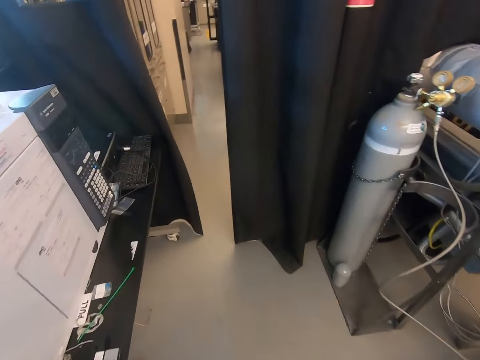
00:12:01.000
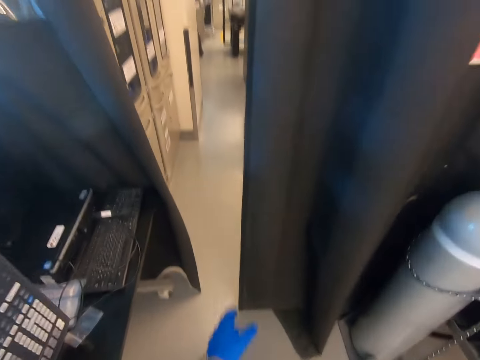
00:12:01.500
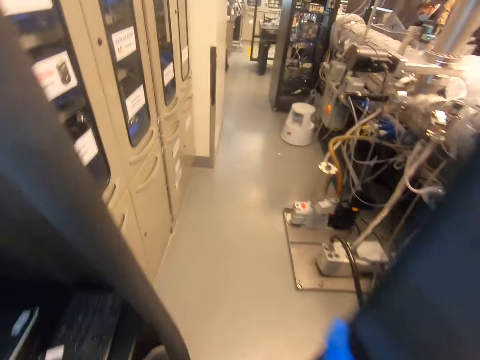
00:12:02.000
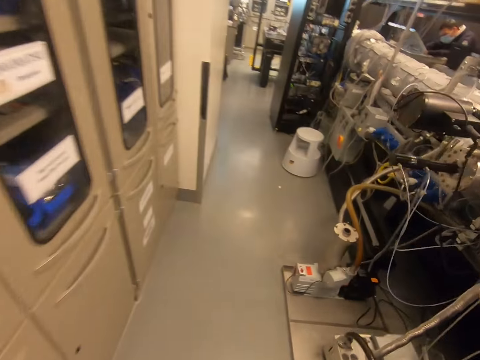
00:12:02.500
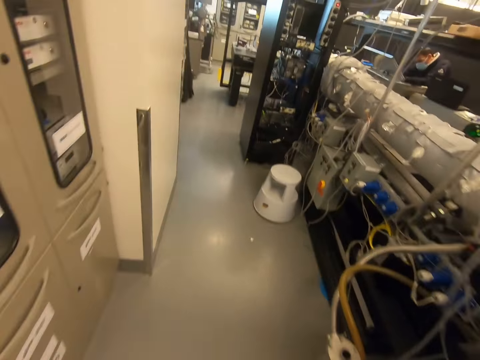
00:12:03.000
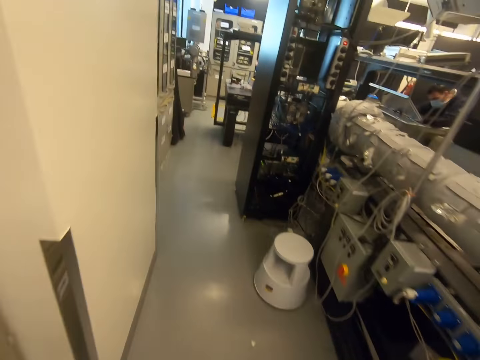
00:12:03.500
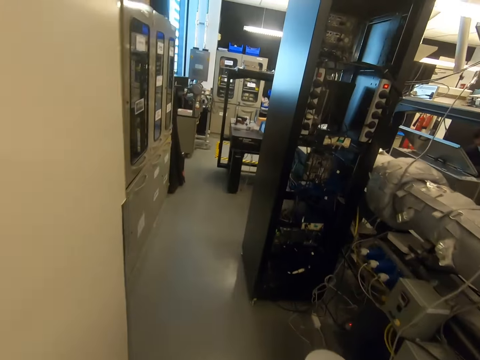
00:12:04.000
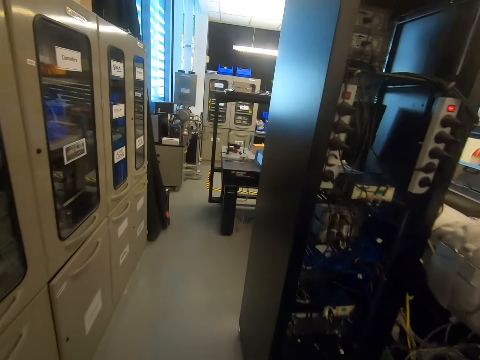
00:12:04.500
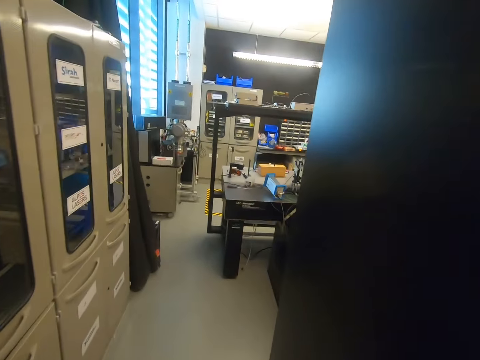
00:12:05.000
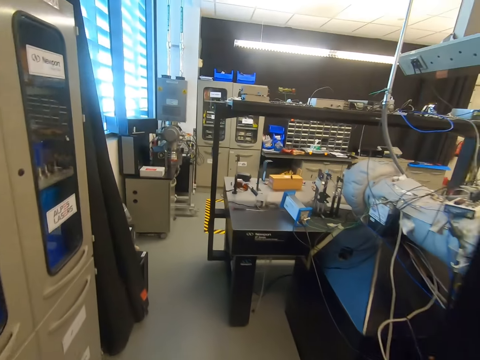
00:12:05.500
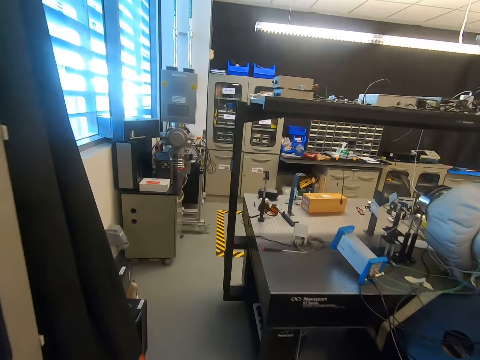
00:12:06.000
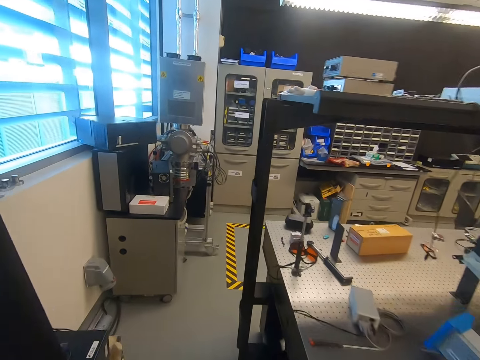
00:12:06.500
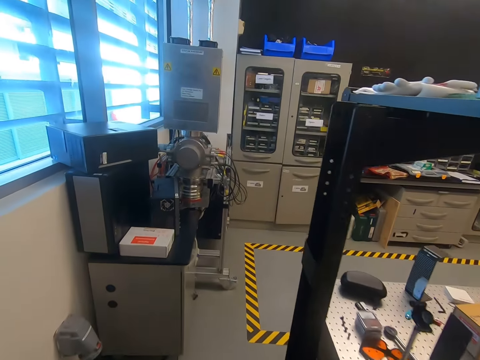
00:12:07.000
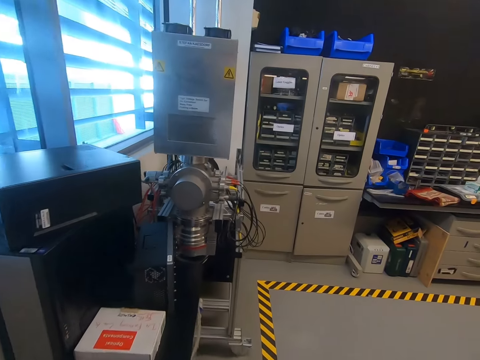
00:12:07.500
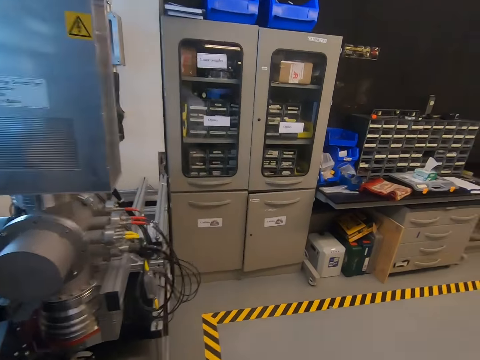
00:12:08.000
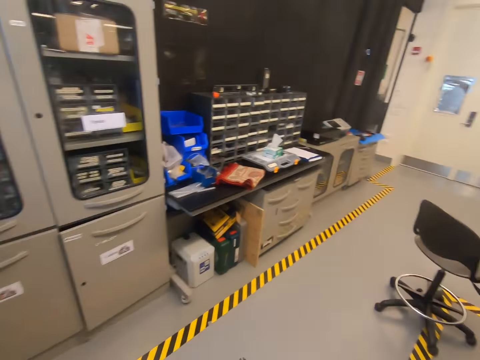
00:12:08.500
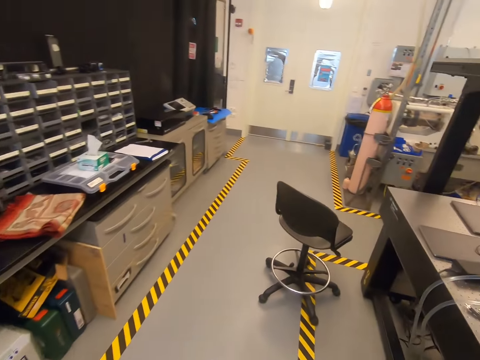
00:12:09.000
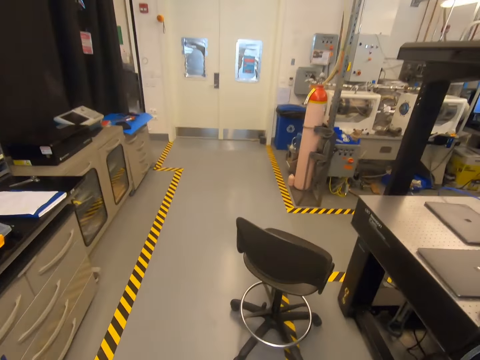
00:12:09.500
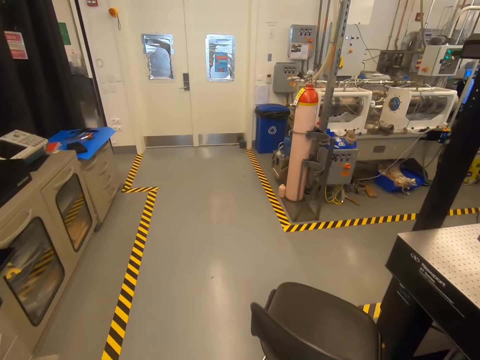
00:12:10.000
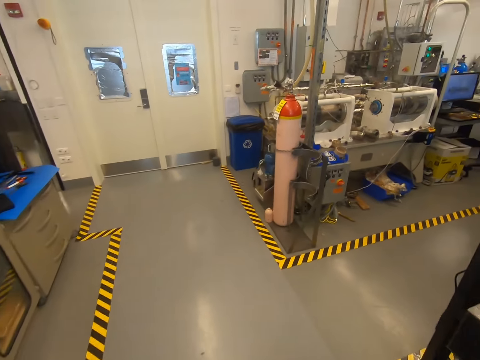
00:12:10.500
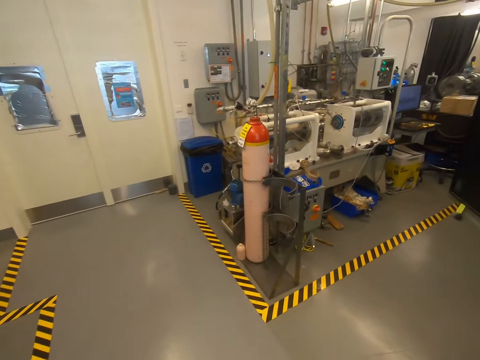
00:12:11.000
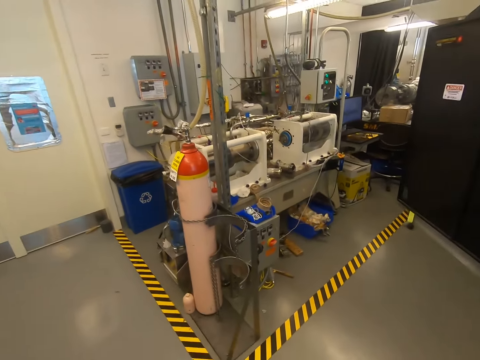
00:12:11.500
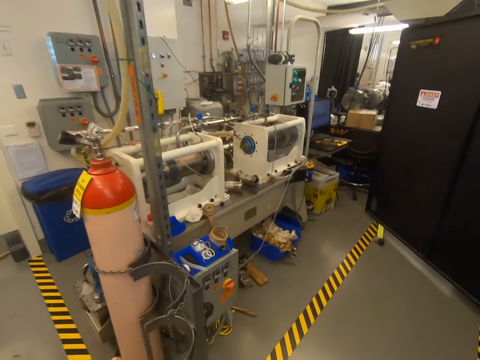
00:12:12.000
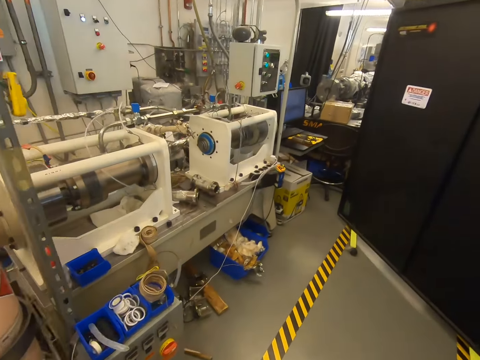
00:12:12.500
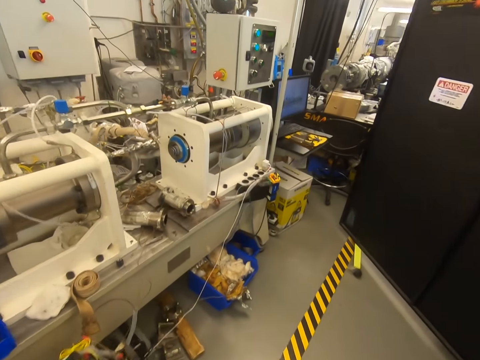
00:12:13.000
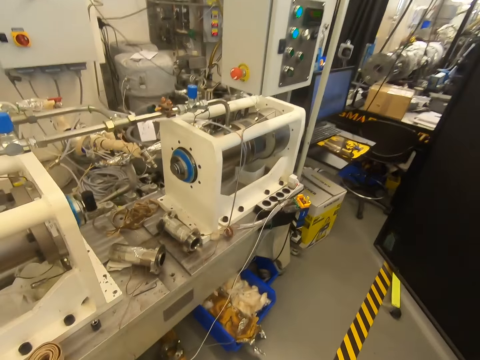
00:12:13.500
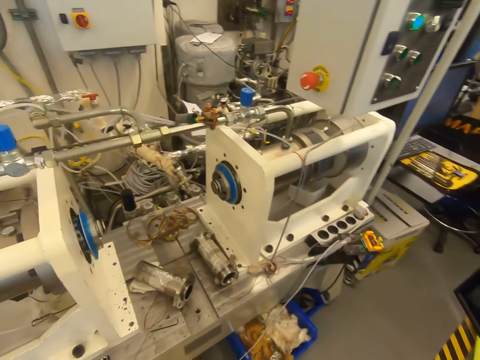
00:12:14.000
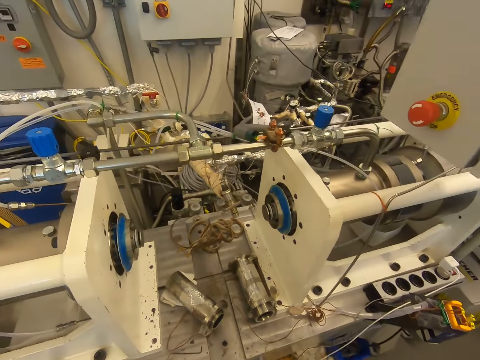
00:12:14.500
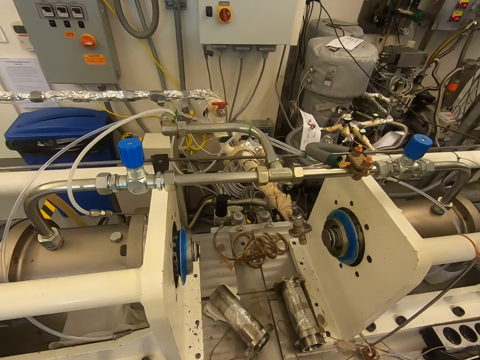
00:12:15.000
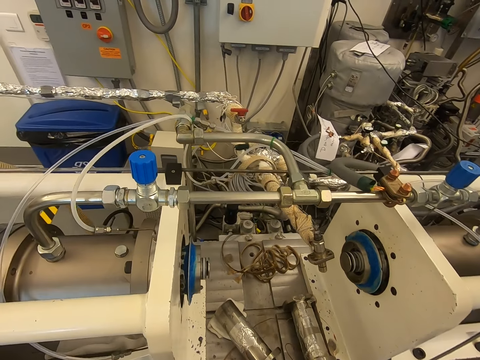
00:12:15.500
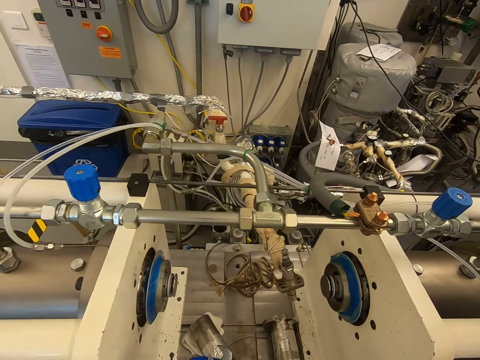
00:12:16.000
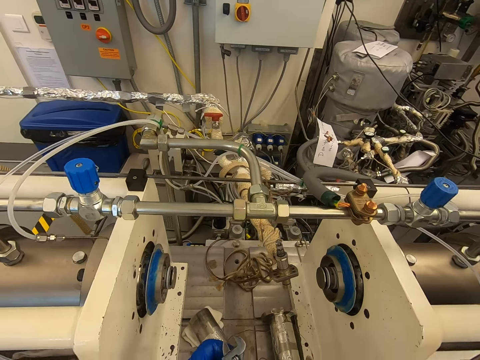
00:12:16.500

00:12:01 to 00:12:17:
The camera wearer touches the curtain. They walk around. They turn left. They turn left again. They look at the machine.

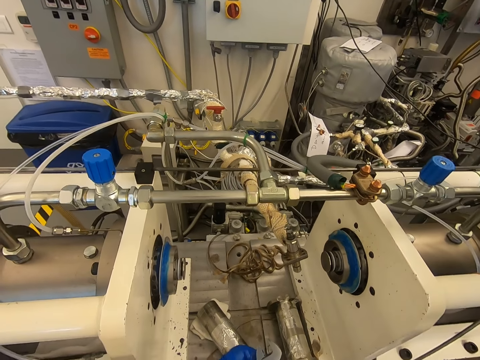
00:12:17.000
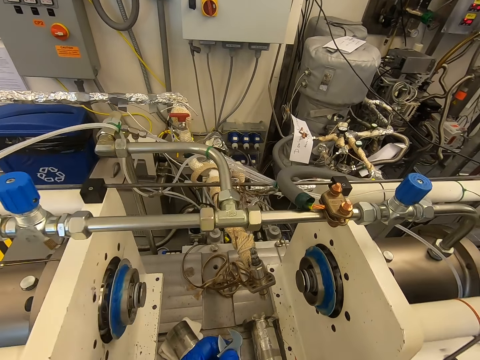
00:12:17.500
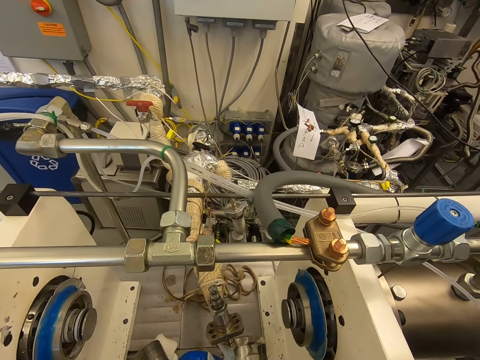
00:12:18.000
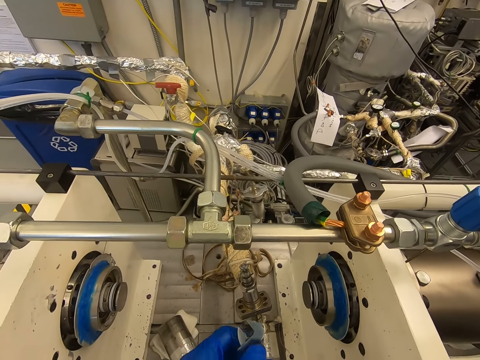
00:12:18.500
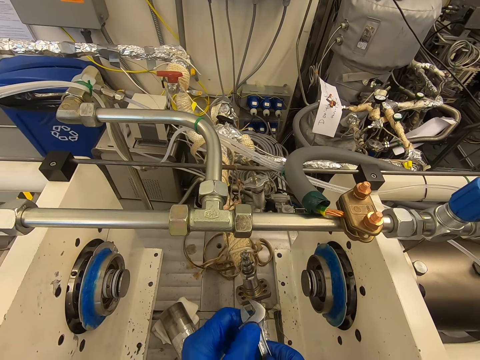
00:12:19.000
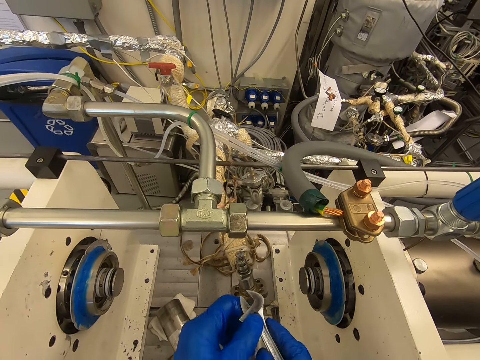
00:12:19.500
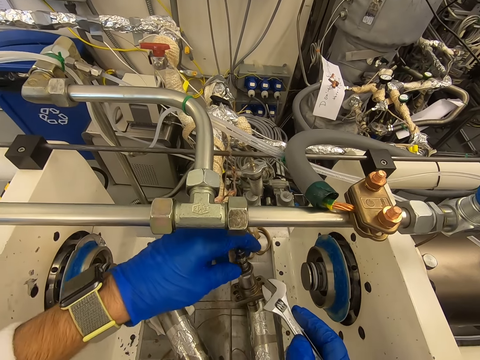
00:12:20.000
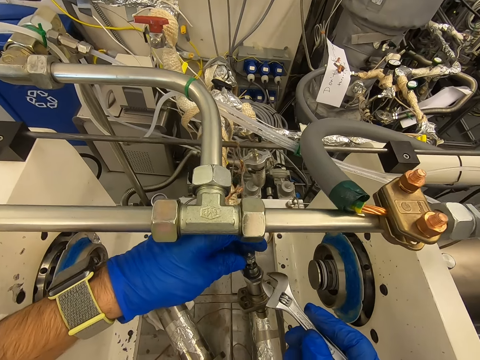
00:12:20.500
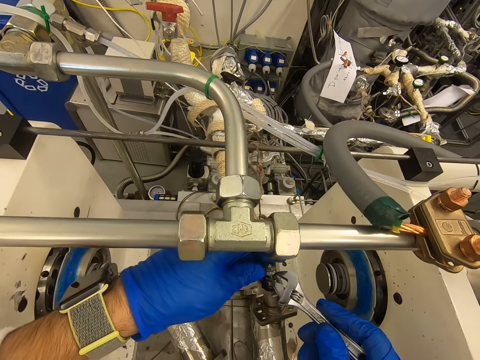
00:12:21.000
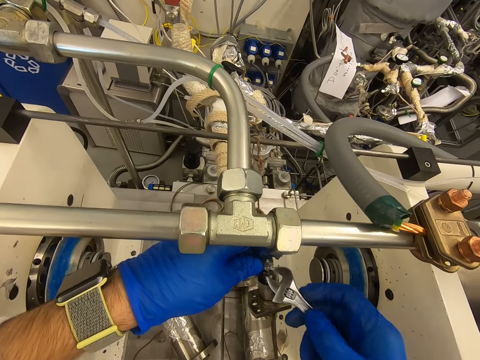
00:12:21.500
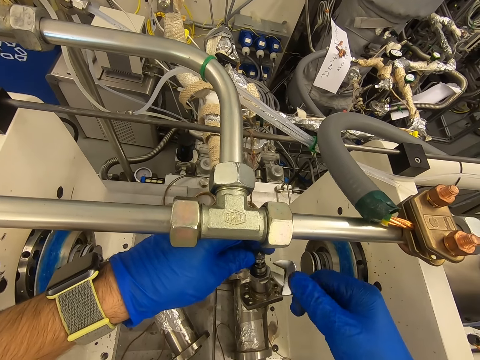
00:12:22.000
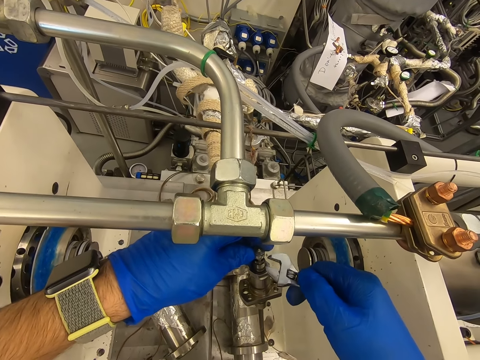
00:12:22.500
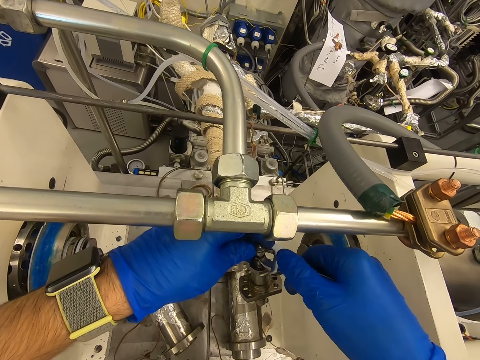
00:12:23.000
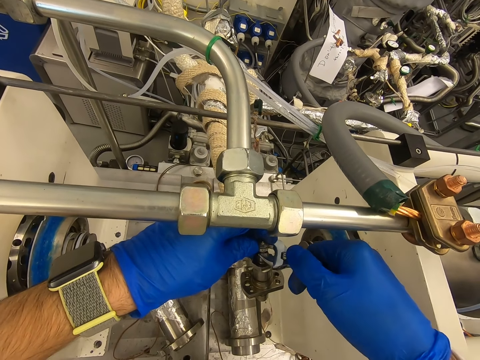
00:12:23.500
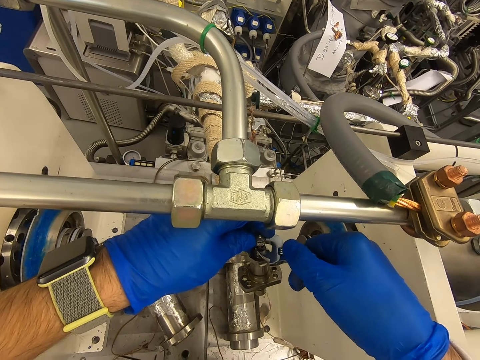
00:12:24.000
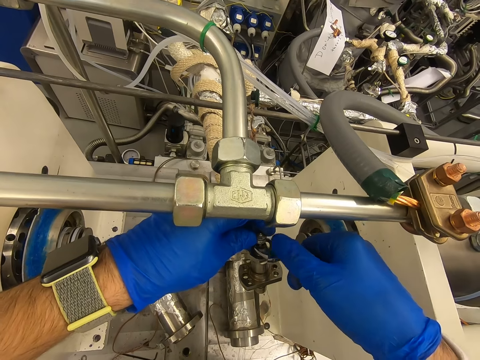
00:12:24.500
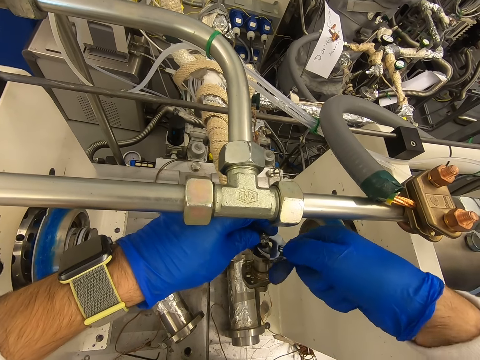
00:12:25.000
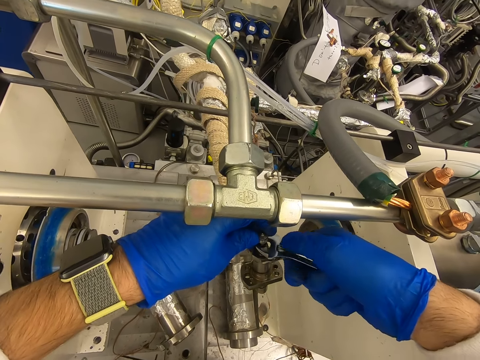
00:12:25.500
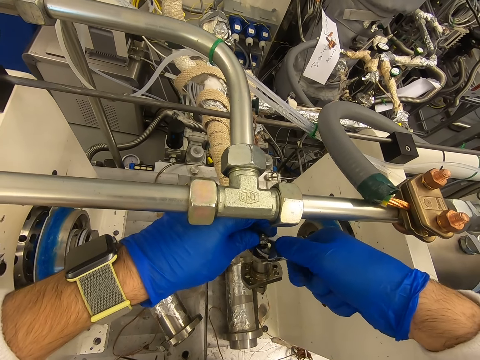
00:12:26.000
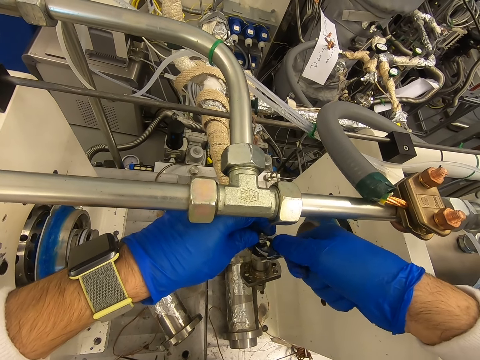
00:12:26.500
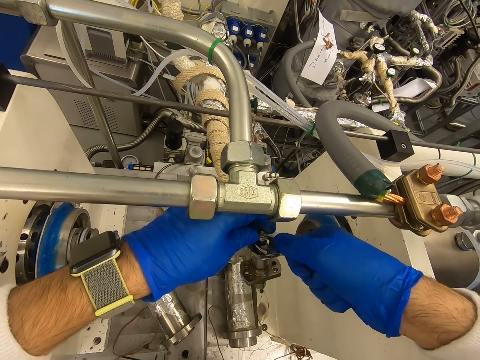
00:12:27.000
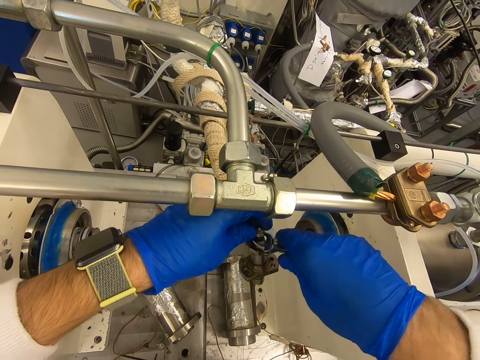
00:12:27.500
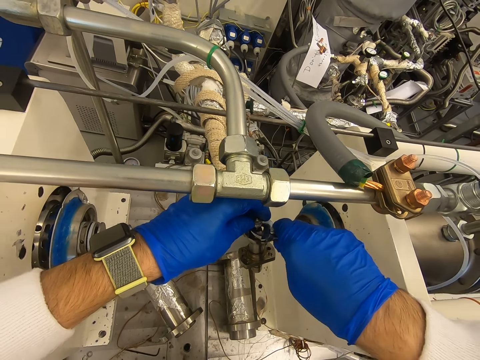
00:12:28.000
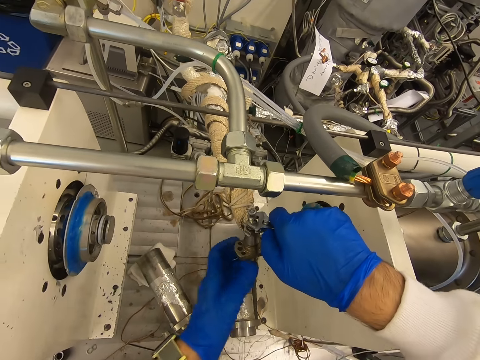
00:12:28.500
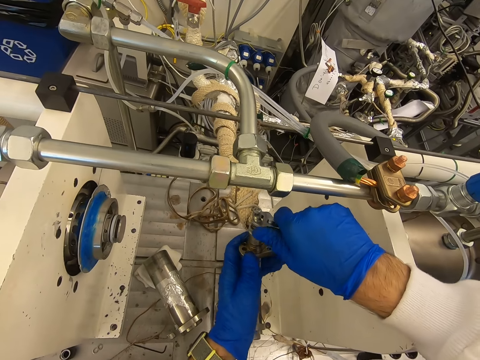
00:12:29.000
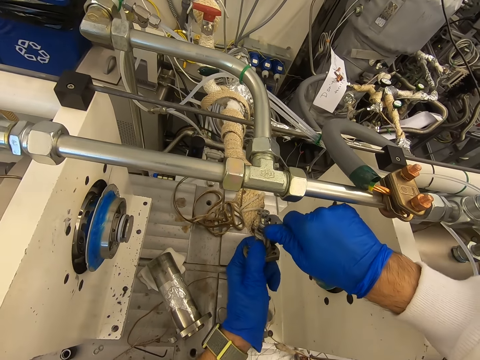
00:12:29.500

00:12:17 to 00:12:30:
The camera wearer touches the spanner. They hold the spanner. They hold the nut with the left hand. They adjust the spanner. They fix the bolt.
